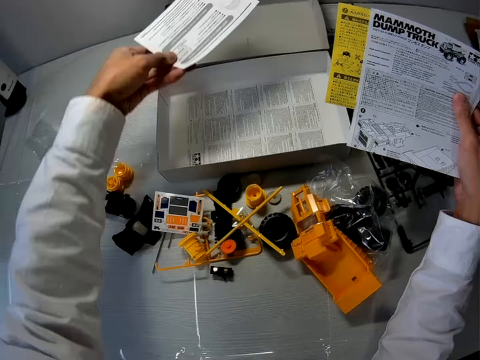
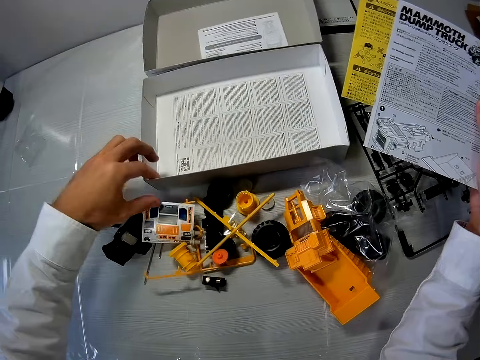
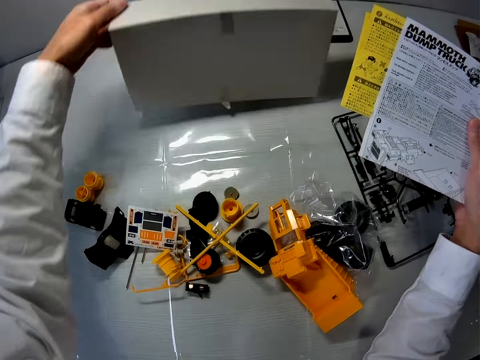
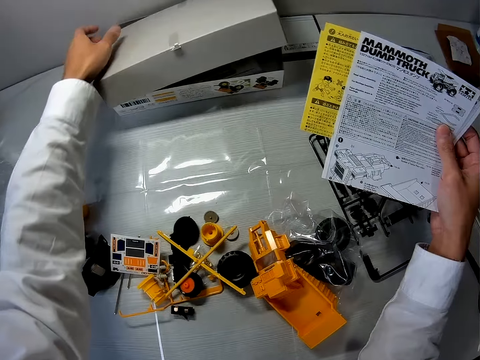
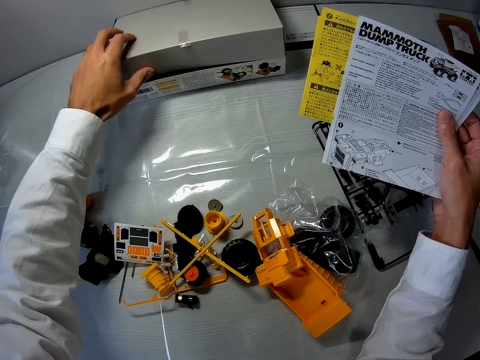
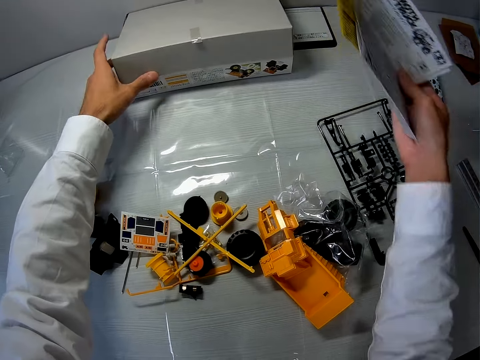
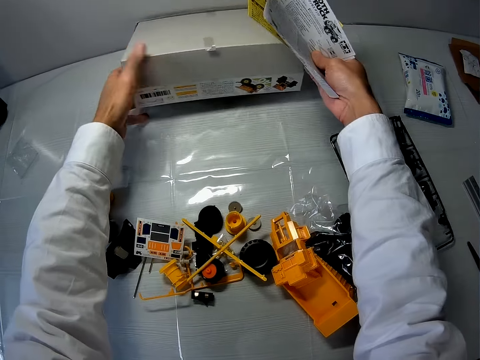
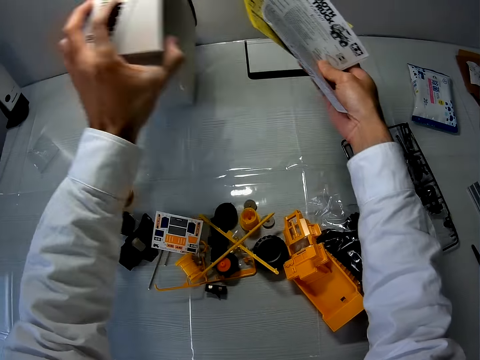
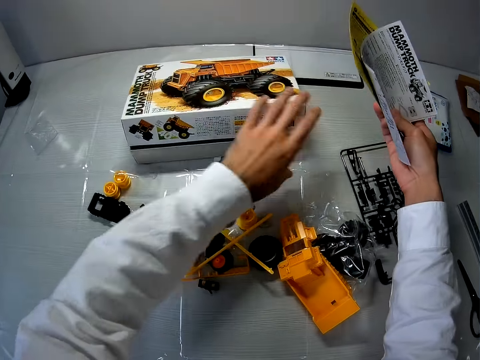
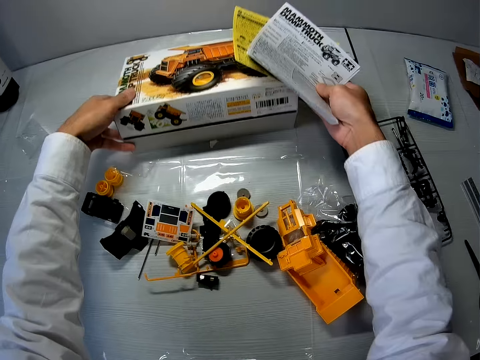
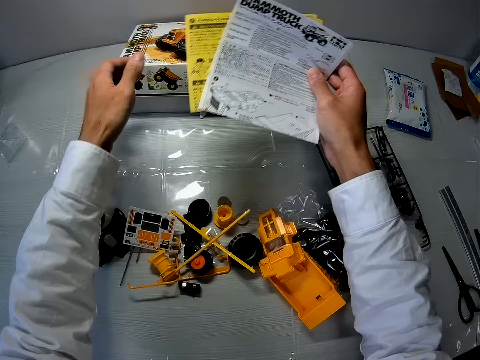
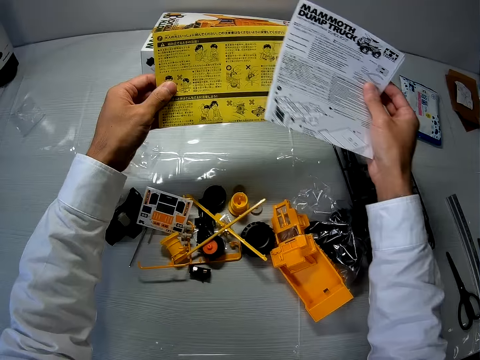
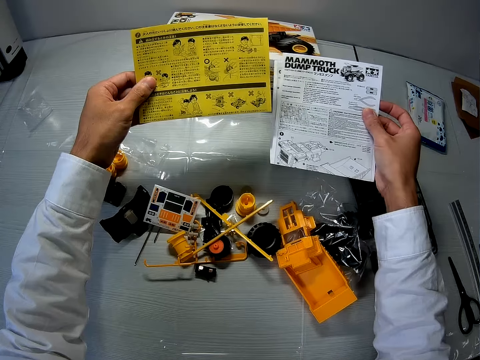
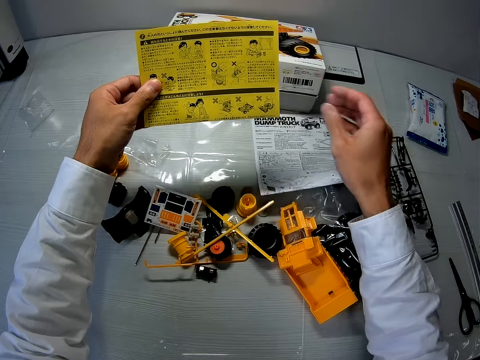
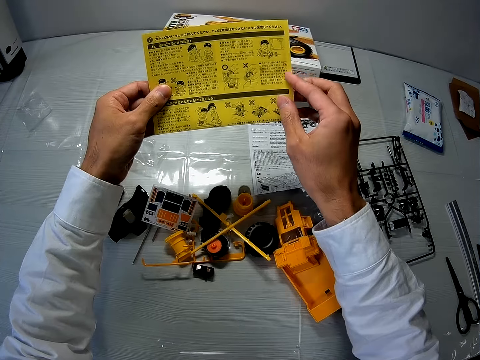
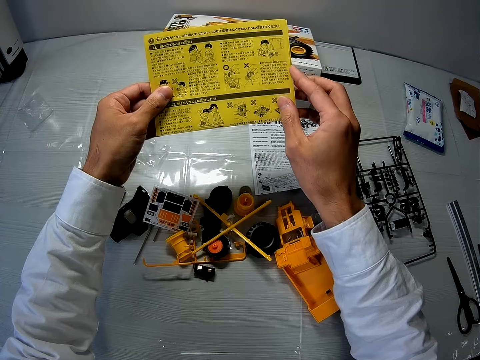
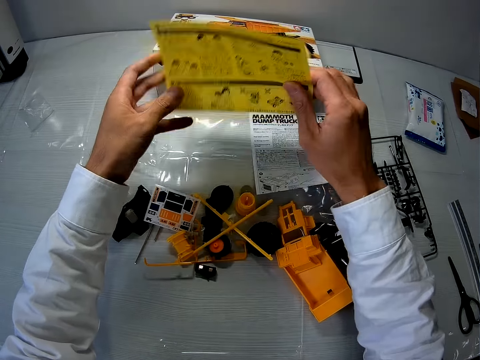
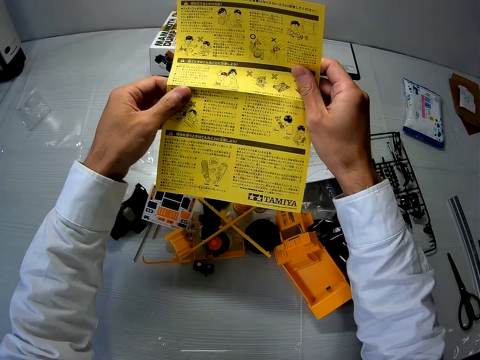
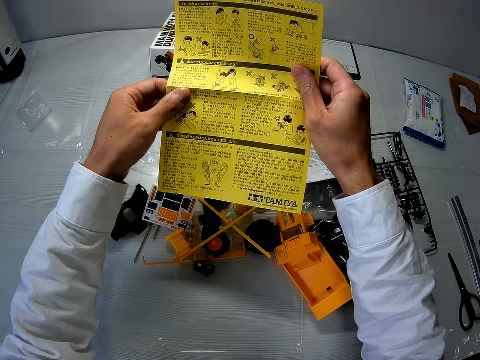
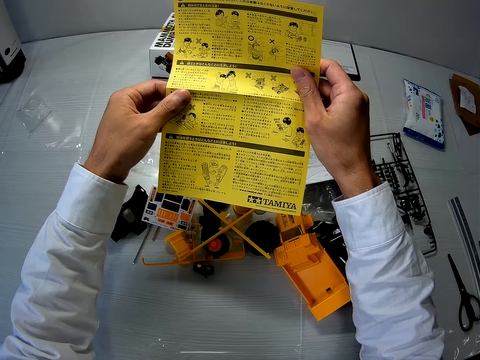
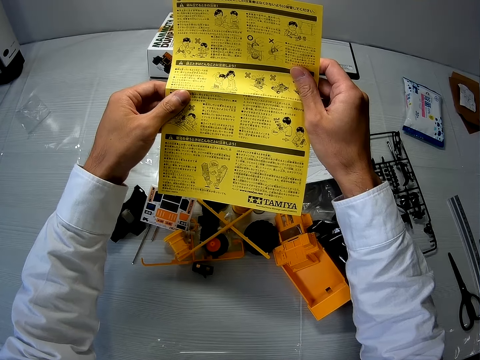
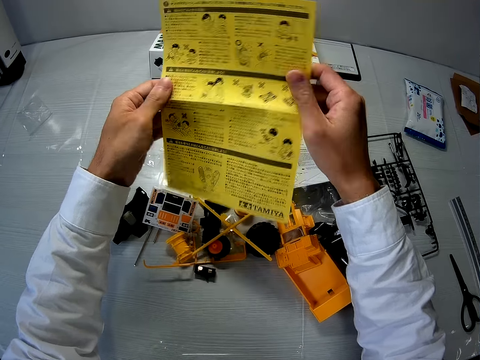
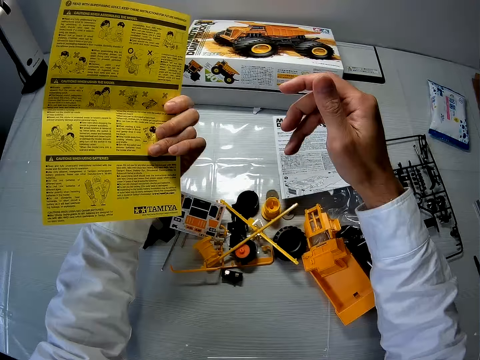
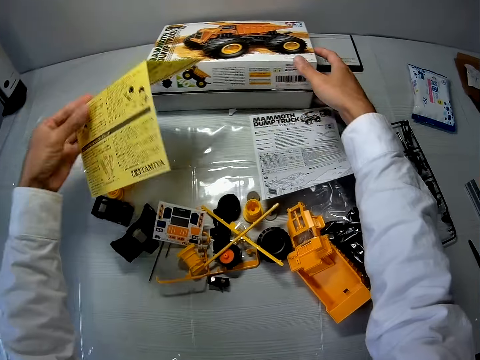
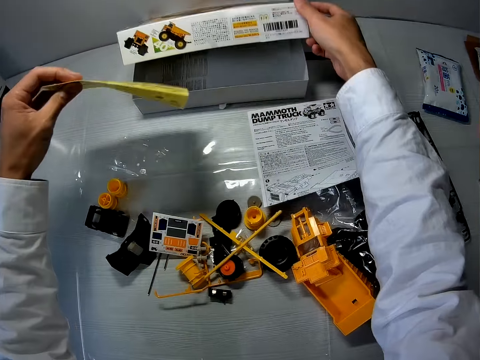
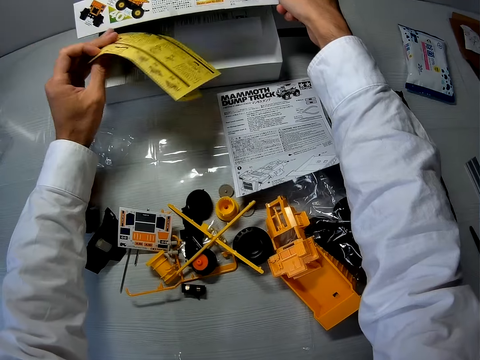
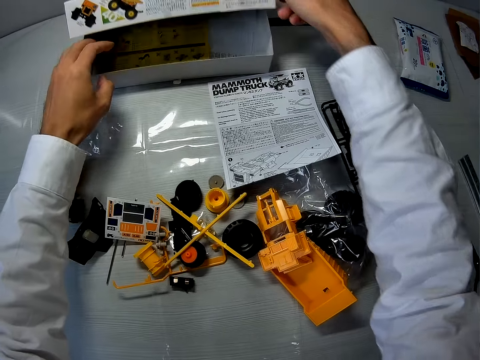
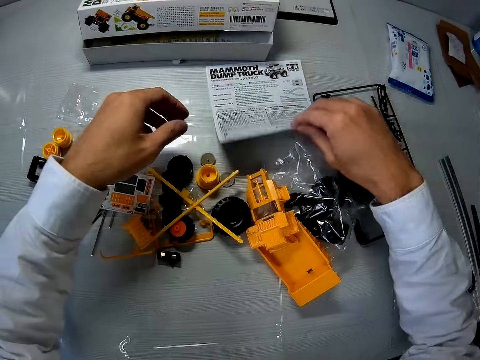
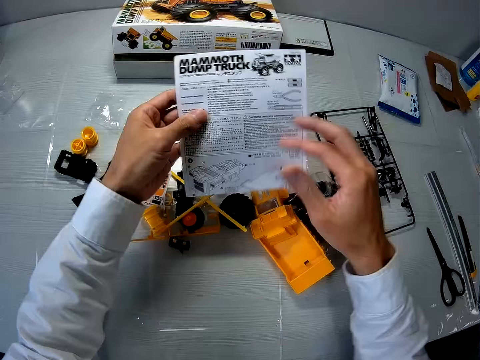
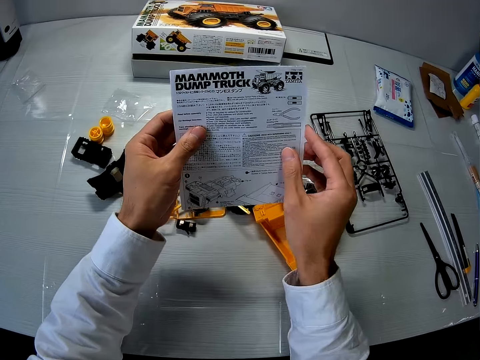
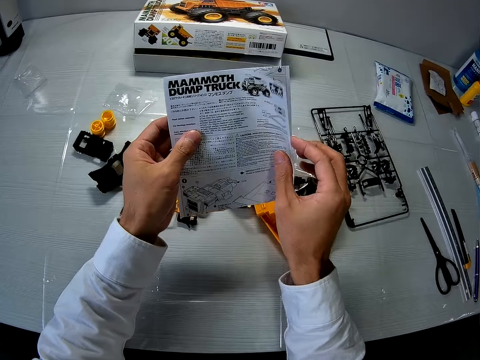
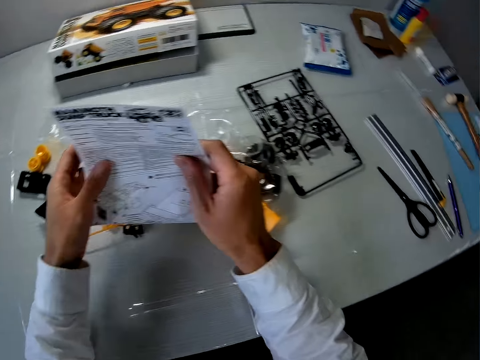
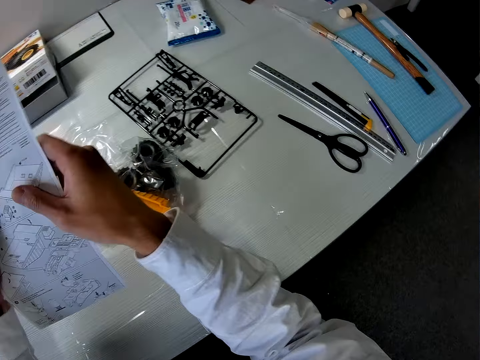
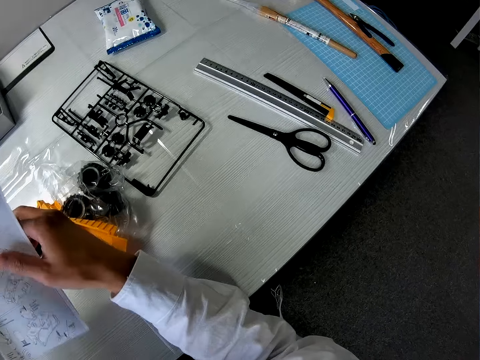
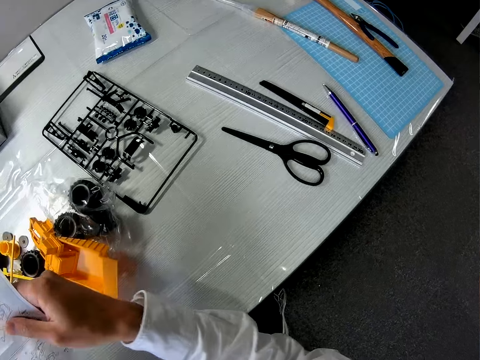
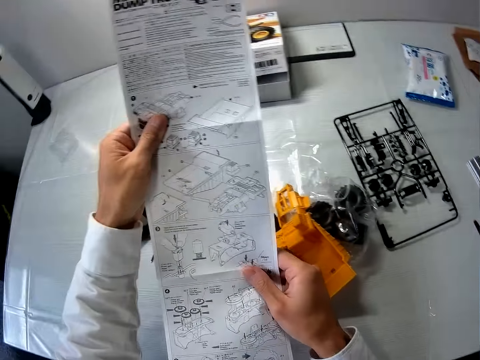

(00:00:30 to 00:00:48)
The camera wearer drops the paper on his left hand in the carton on the table. He closes the carton on the table. He turns the carton on the table. He moves the carton on the table. He holds a paper with his left hand. He drops the paper on the table. He opens the paper. He turns the paper. He folds the paper. He opens the carton on the table. He puts the paper in the carton. He picks up the paper on the table with his right hand. He opens the paper.

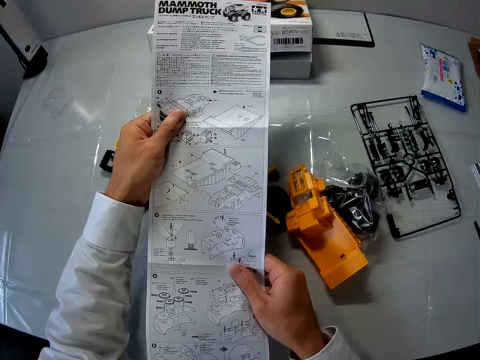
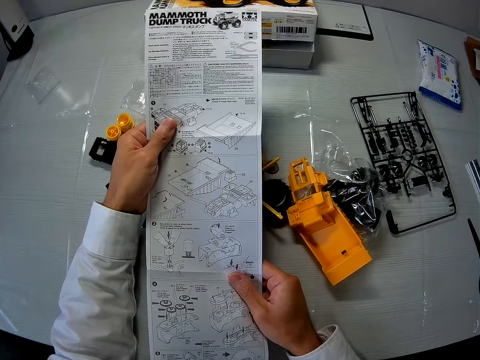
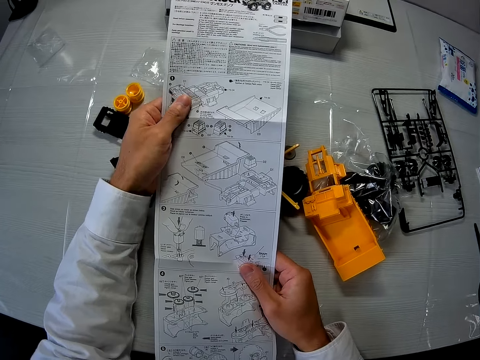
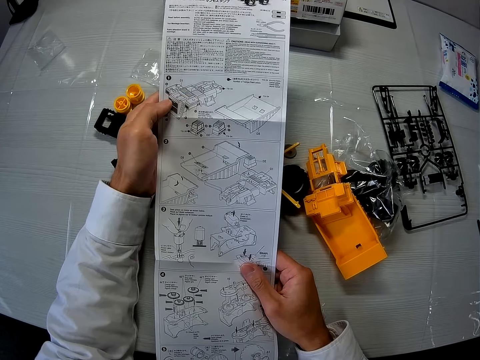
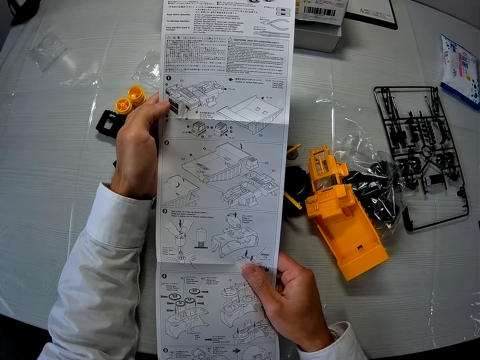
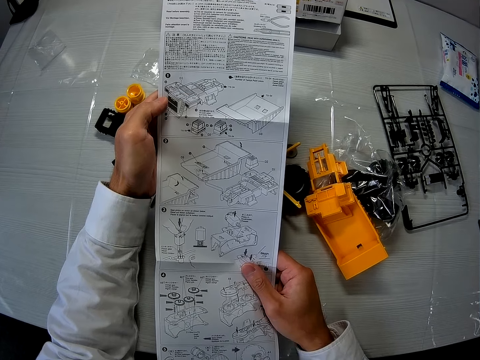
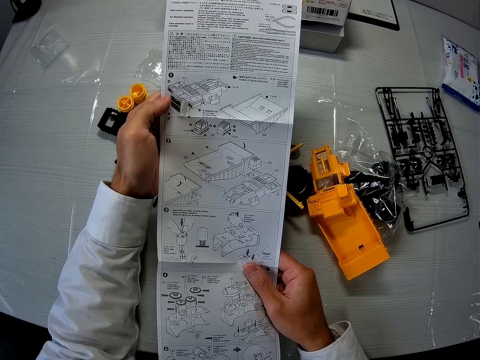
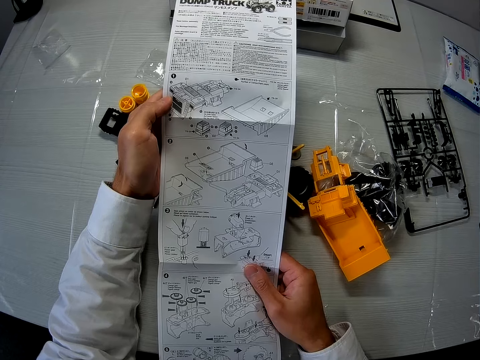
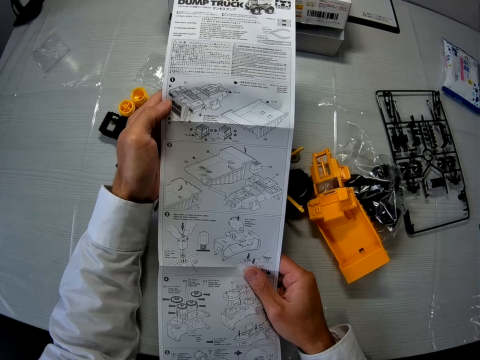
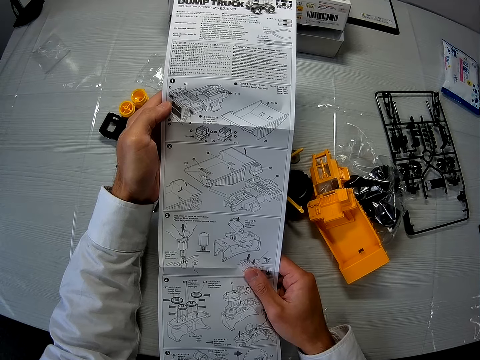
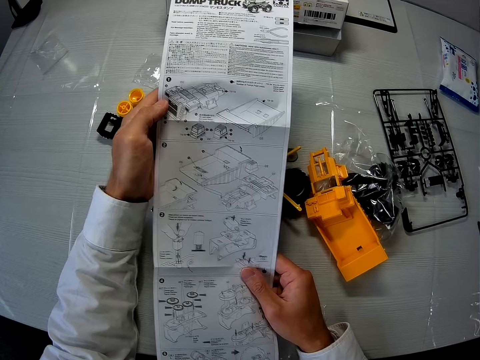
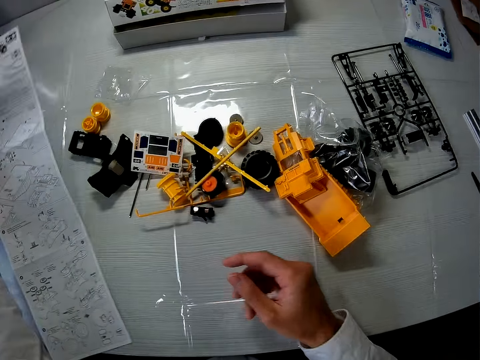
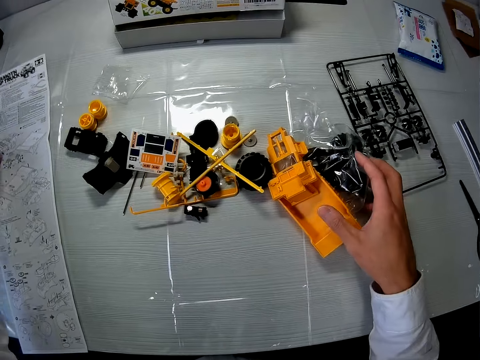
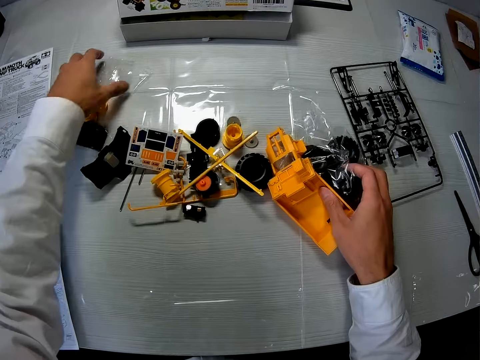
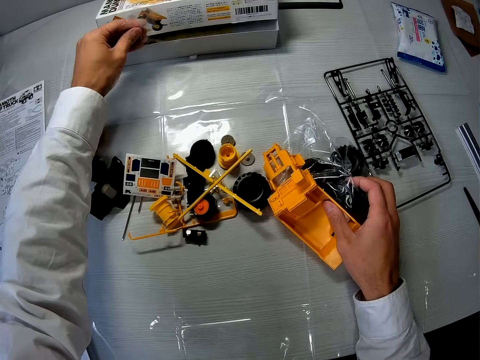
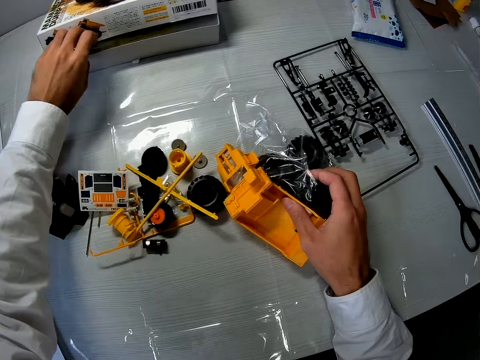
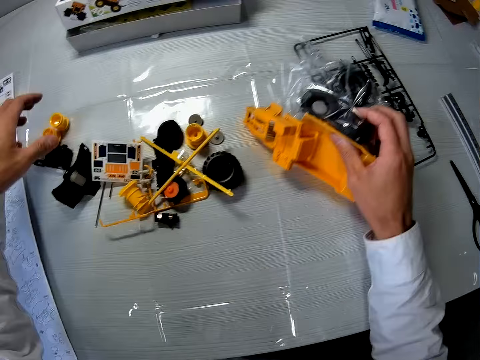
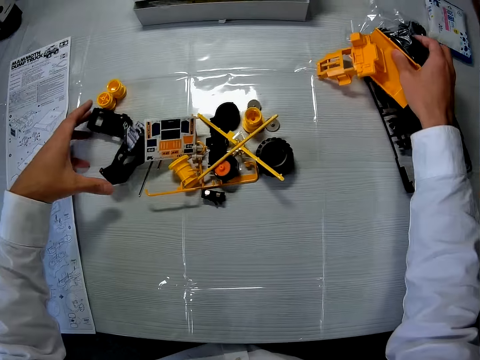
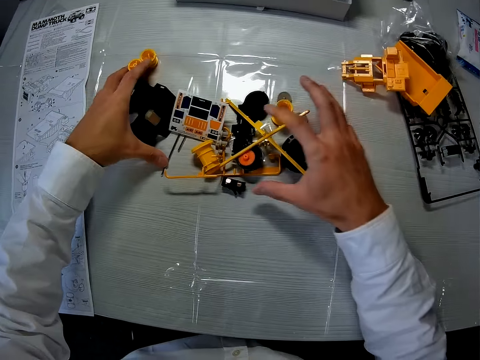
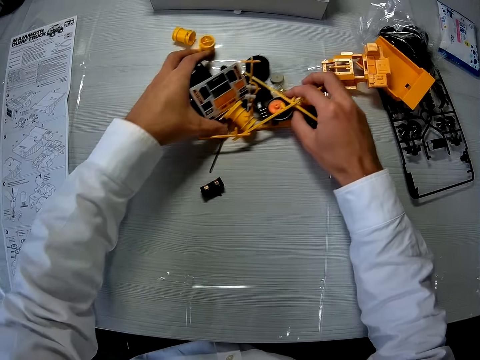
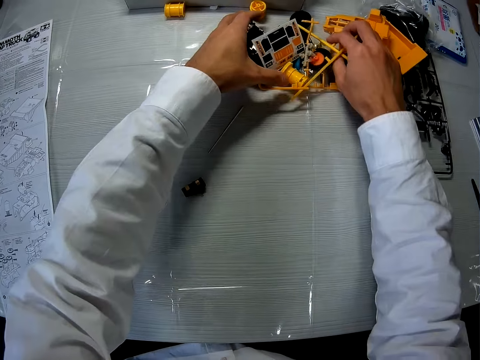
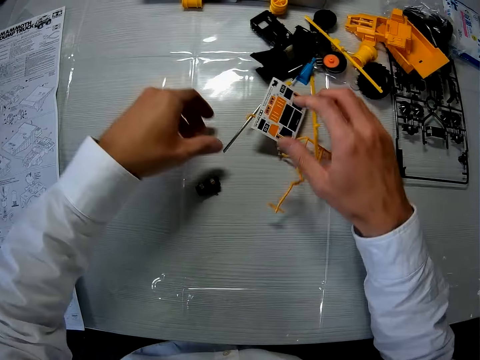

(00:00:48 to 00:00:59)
The camera wearer drops the paper on the table. They move the parts of the toy car on the table. They put a nylon into the carton. They push plastics across the table. They push the plastics across the table again.
